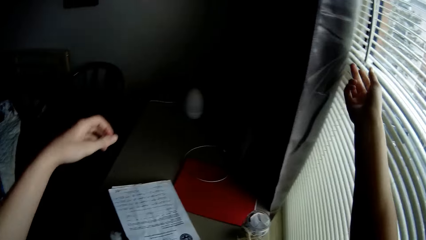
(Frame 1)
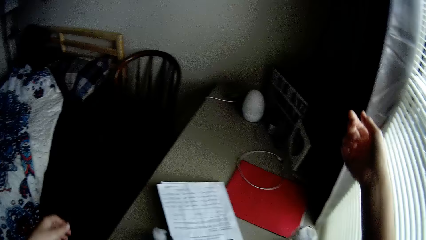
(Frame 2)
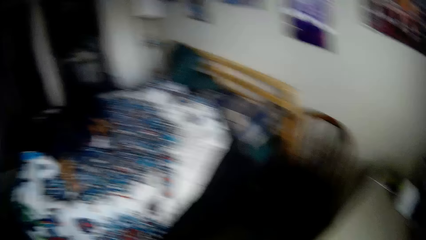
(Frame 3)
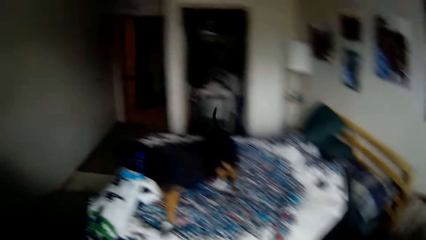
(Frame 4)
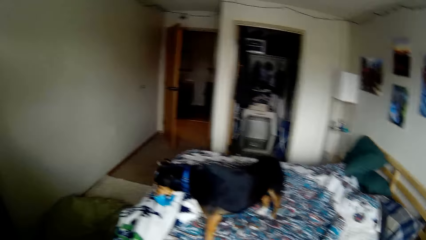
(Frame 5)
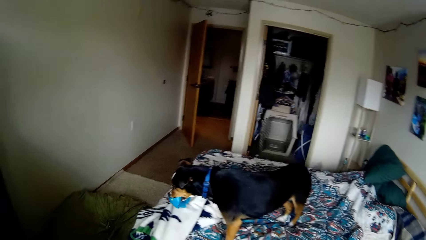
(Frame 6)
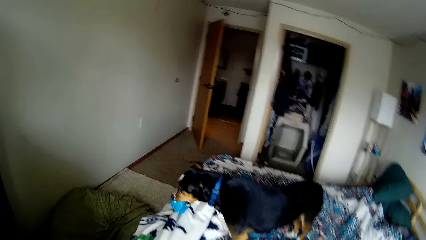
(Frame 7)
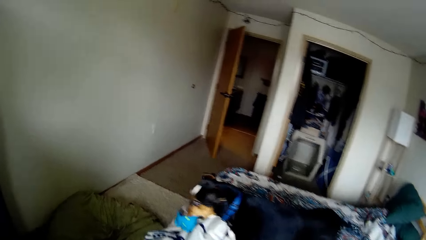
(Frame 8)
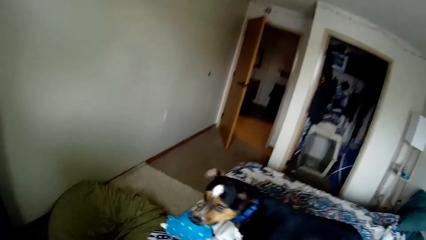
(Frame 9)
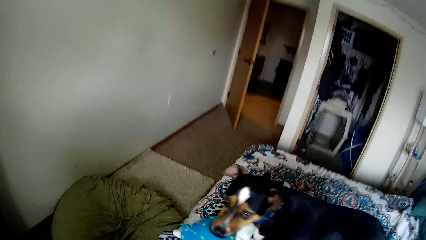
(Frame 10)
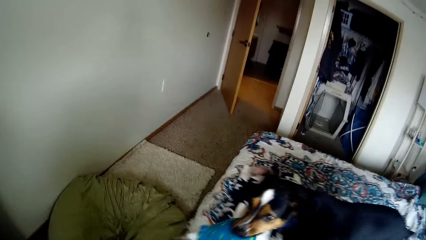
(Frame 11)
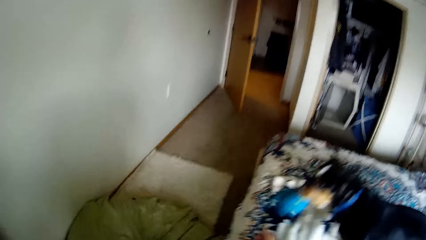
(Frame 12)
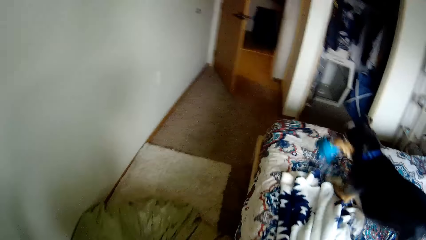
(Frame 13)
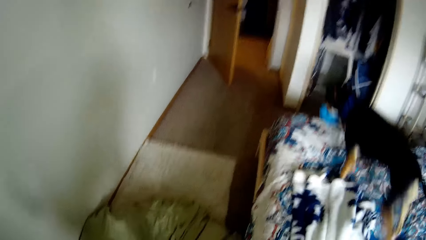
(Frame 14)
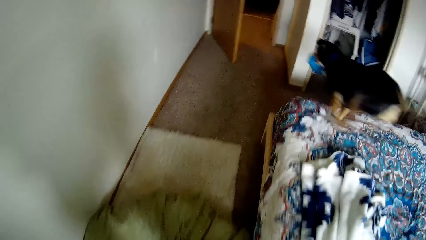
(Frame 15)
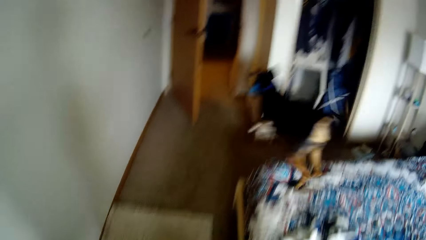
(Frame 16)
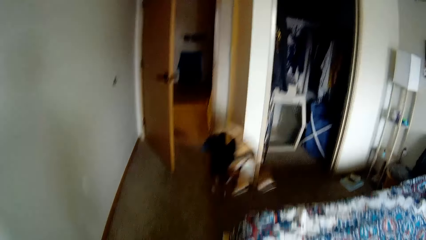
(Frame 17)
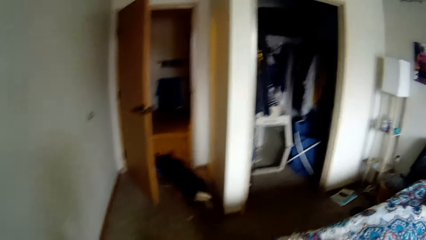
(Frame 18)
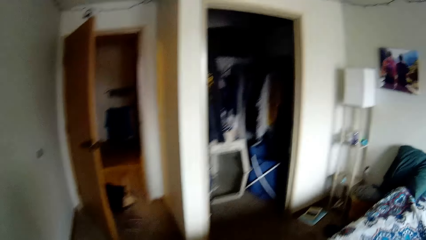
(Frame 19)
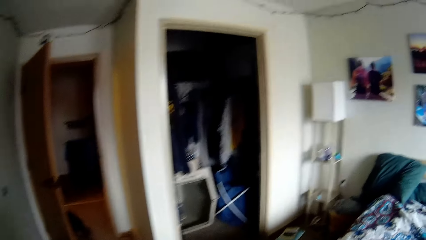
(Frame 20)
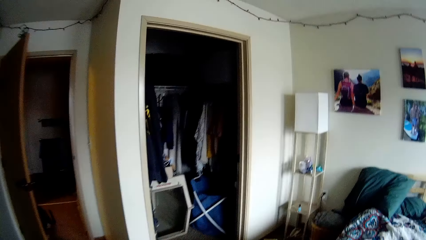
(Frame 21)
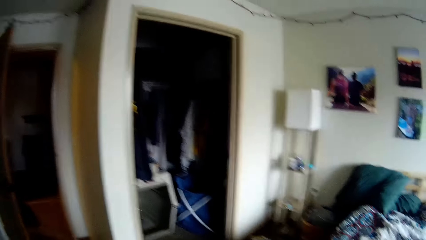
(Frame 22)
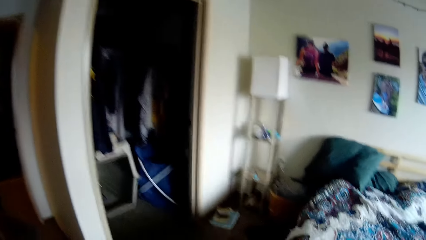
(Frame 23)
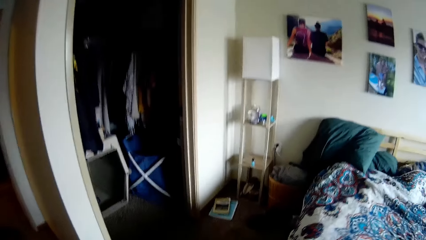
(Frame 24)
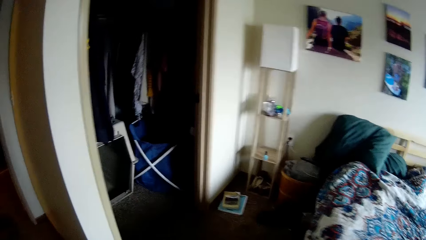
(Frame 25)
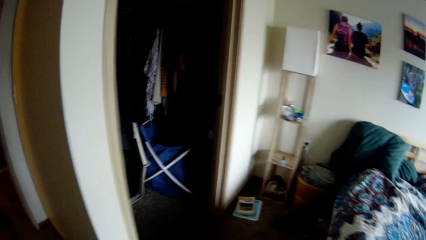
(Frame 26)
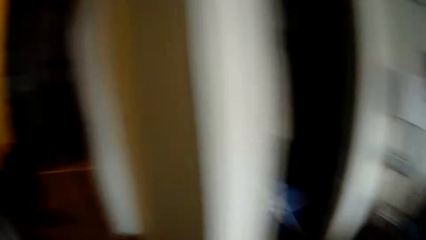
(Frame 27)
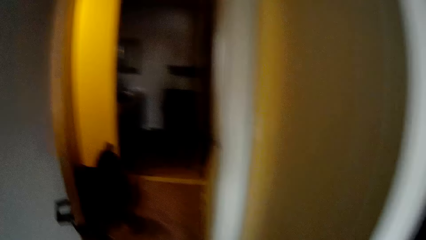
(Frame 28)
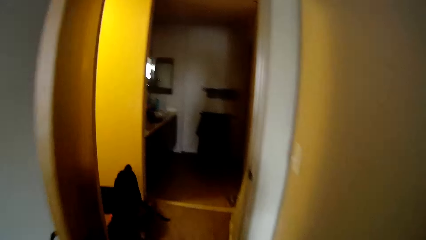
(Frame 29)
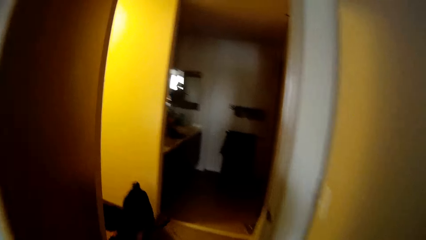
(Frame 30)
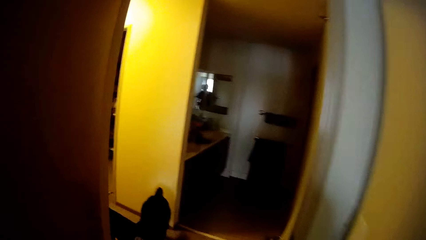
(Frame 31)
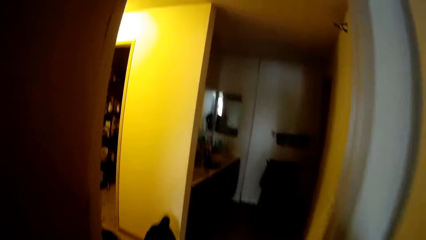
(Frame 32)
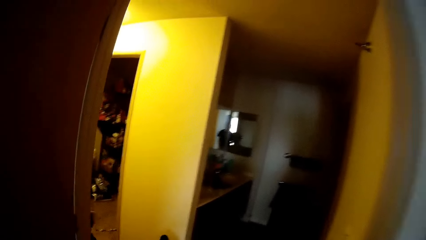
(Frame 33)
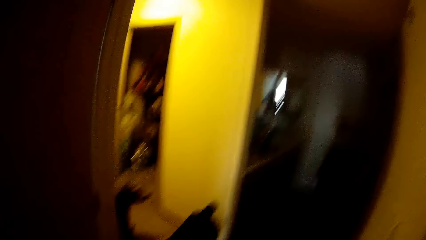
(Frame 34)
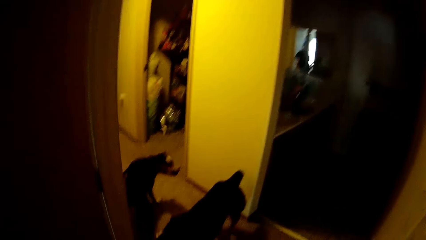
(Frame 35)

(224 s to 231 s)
The camera wearer walks around the room. She makes a gesture with her right hand towards a dog.

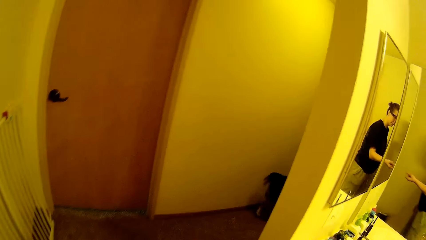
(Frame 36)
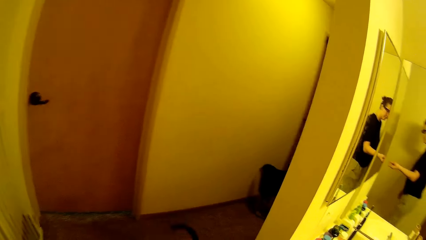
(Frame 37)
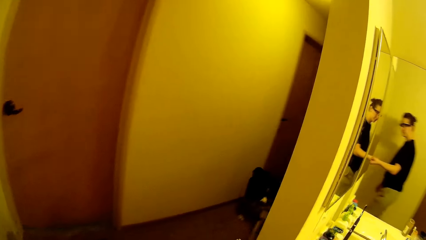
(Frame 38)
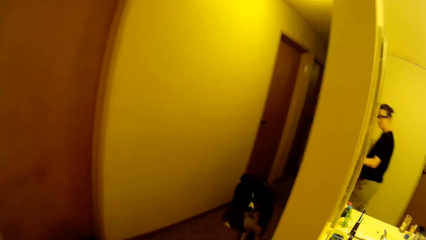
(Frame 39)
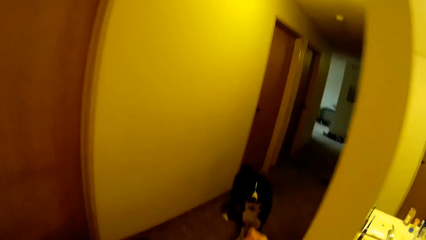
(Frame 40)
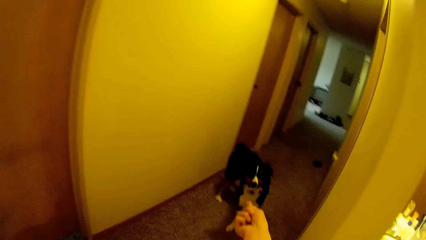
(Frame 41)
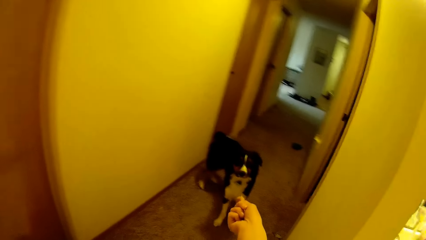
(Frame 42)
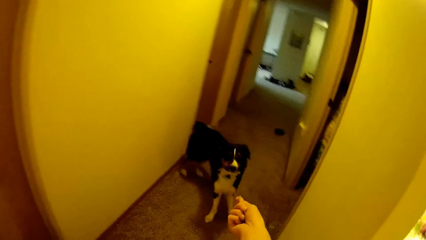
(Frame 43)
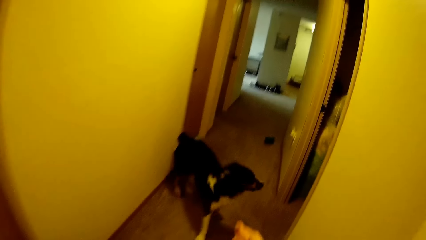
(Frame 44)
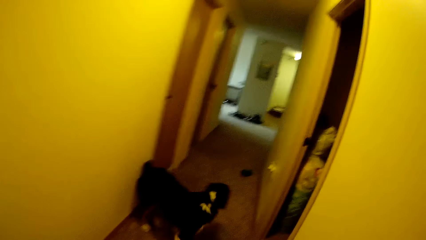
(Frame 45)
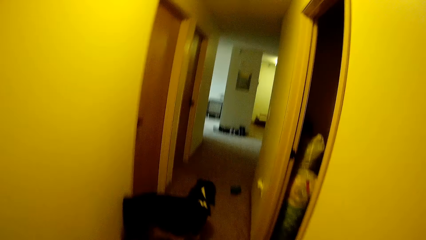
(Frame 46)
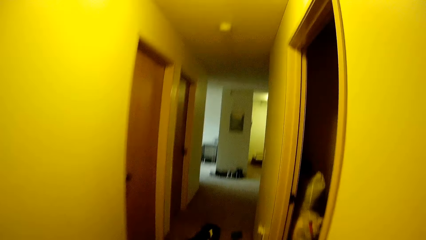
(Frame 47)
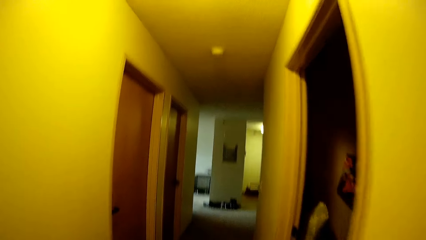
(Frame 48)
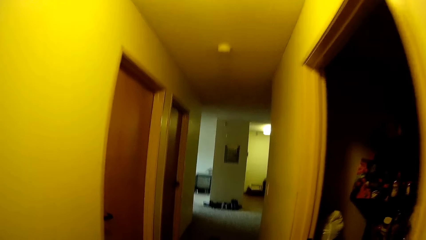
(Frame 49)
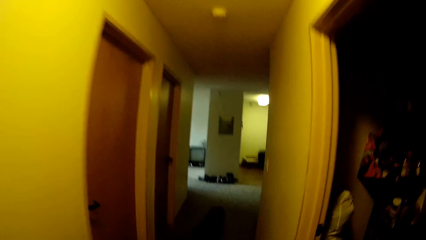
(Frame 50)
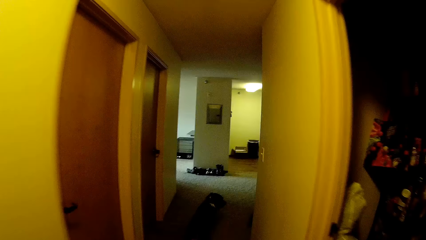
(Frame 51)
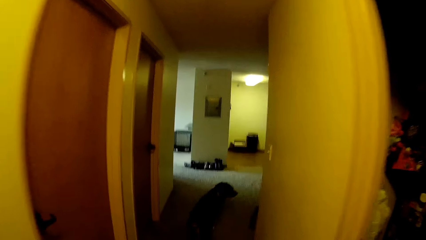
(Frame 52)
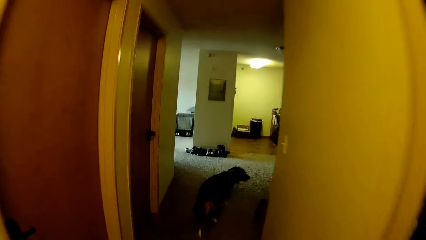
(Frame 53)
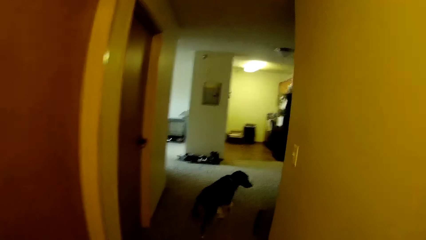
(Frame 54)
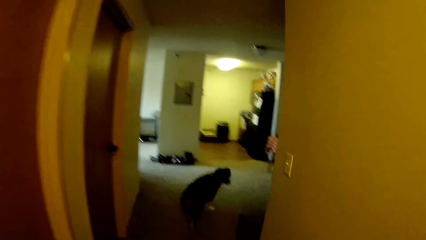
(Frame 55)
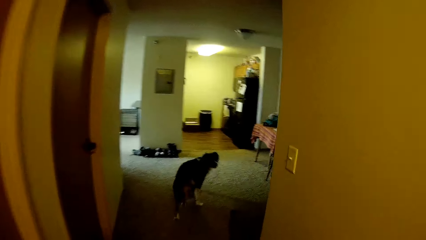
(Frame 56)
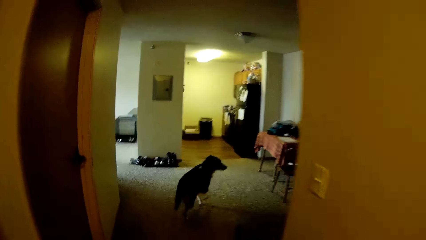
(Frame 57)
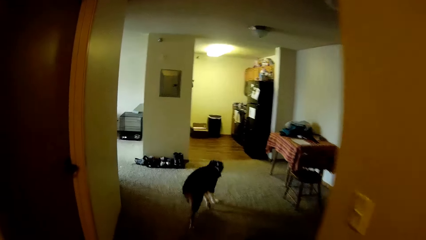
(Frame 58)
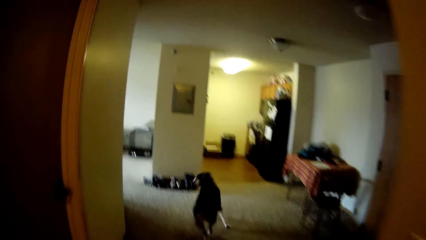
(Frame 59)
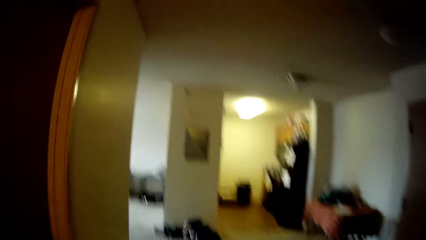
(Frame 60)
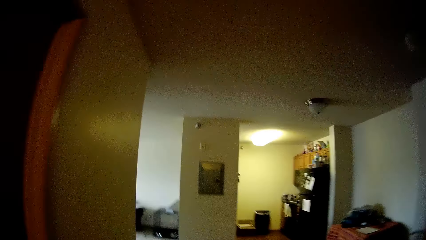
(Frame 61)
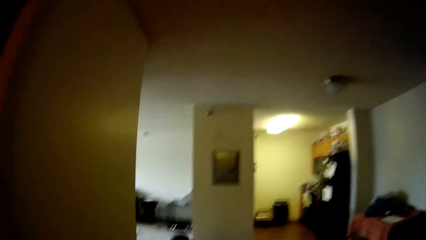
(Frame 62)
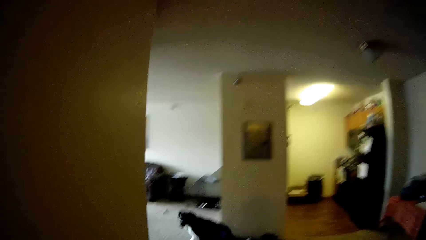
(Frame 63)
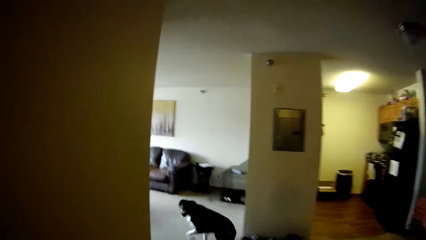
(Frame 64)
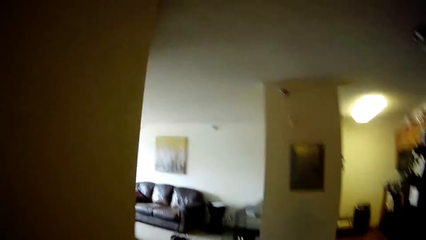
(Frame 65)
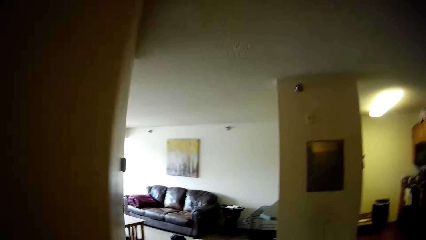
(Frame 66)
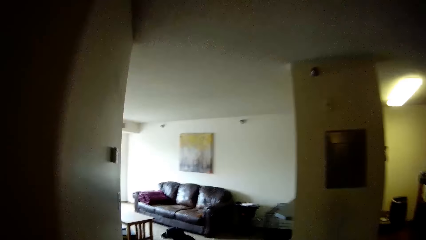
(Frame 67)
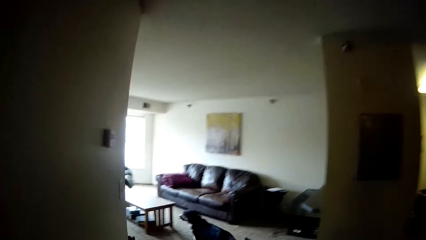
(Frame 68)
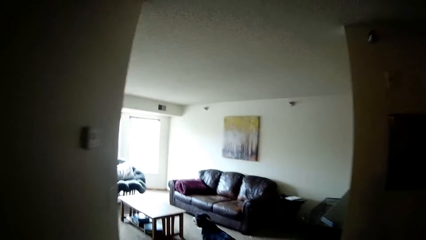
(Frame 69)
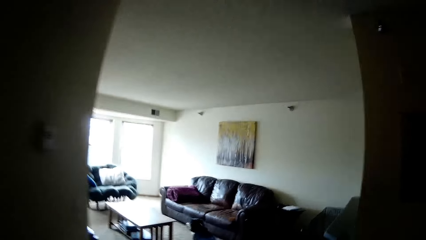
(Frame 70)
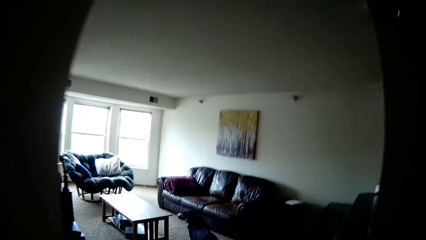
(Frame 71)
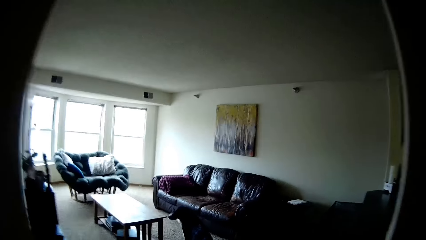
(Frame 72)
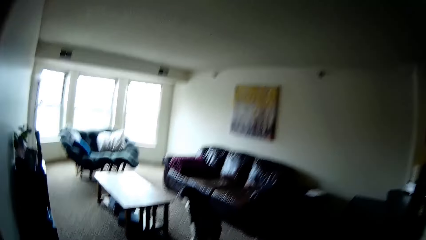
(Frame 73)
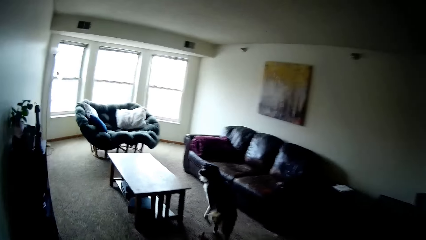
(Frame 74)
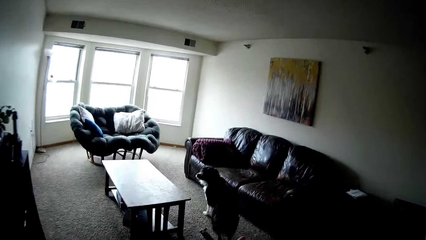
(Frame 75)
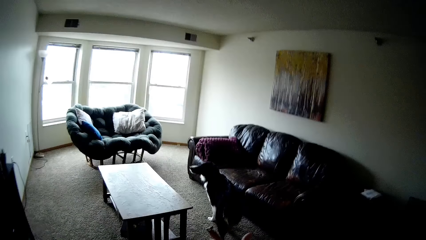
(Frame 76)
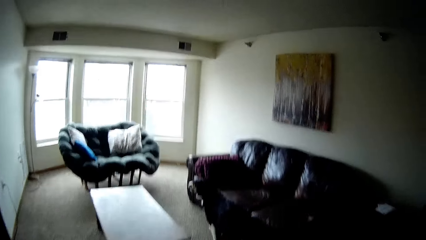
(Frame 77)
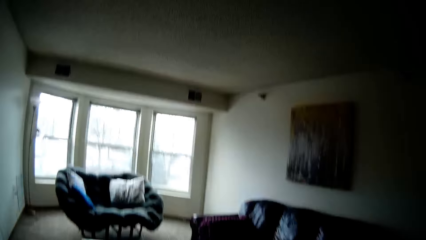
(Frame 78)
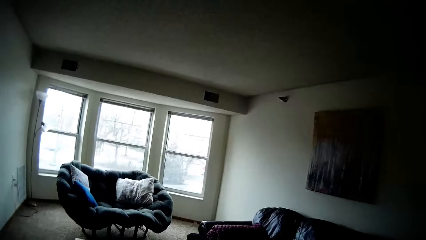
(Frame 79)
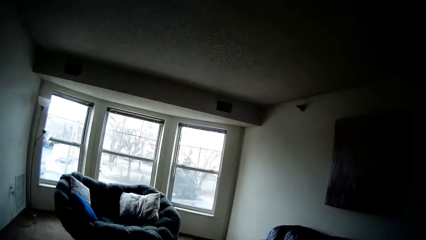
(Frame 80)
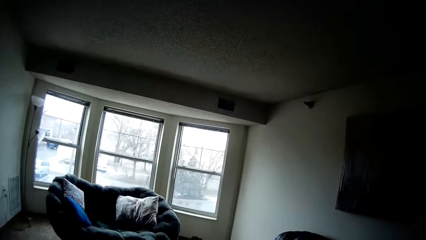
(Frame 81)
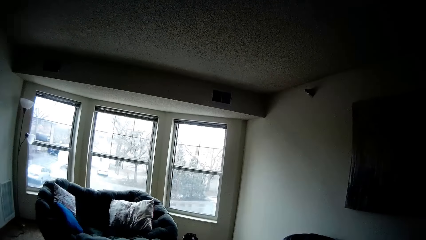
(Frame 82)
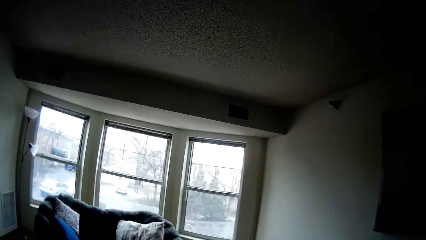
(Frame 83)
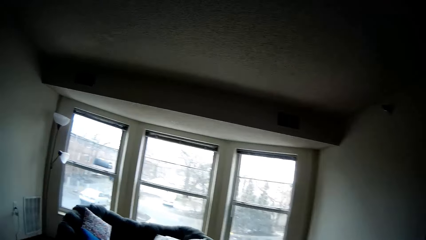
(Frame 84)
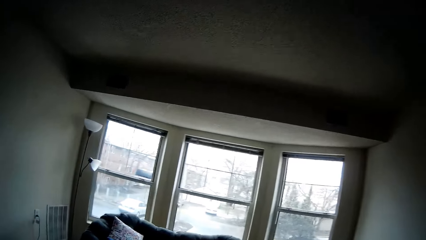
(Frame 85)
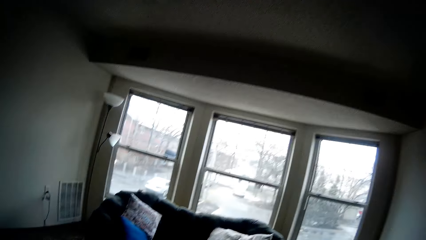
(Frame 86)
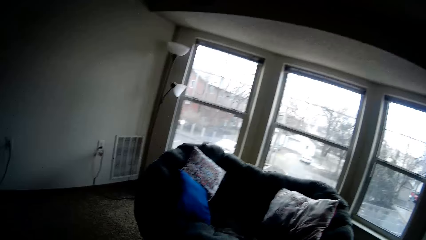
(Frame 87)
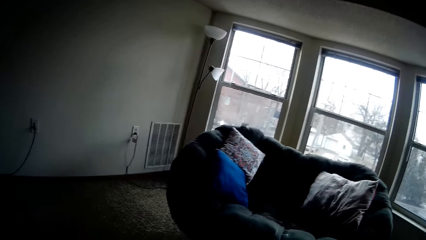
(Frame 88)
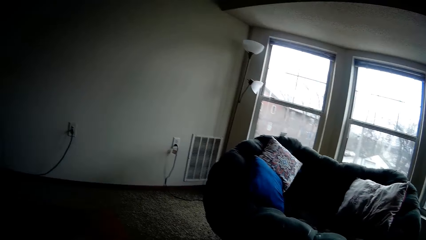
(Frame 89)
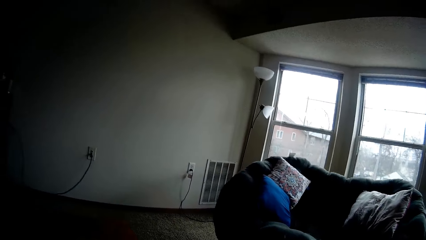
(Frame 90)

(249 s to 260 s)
The camera wearer stretches her right hand towards one of the dogs. She walks around the room.
